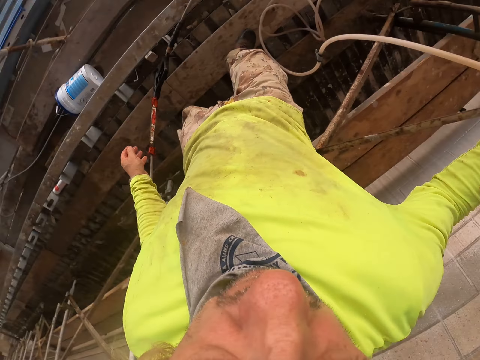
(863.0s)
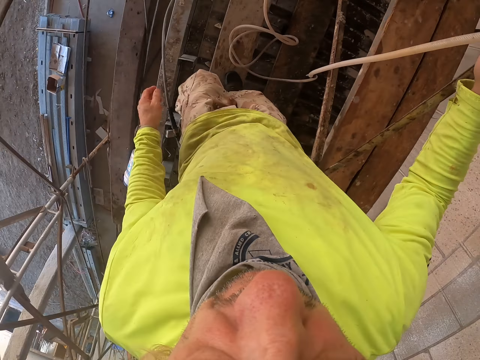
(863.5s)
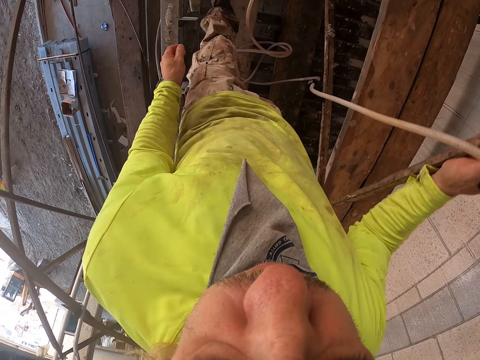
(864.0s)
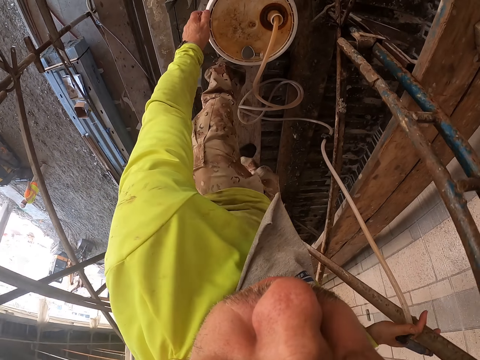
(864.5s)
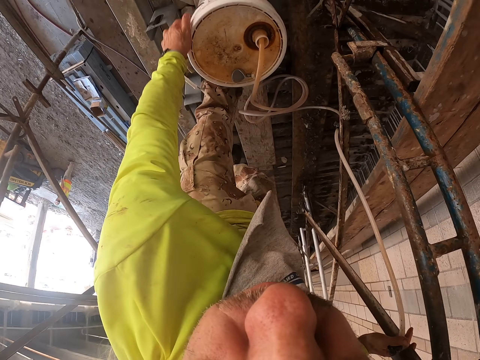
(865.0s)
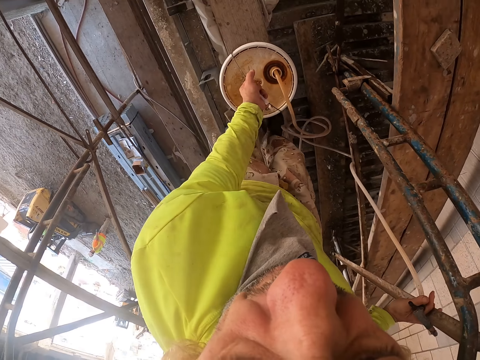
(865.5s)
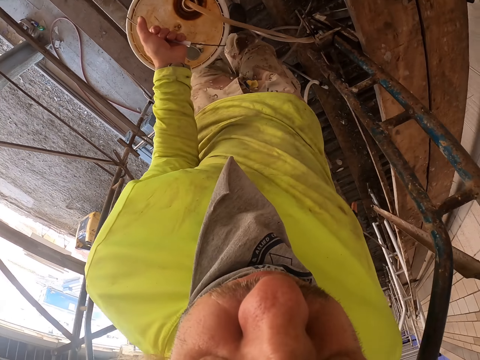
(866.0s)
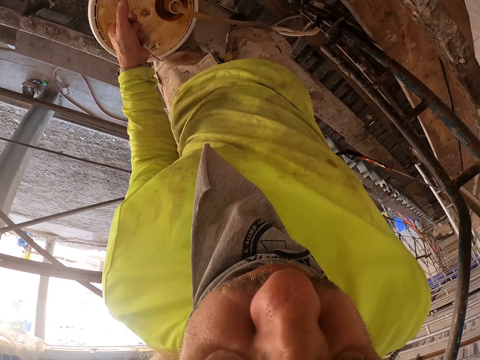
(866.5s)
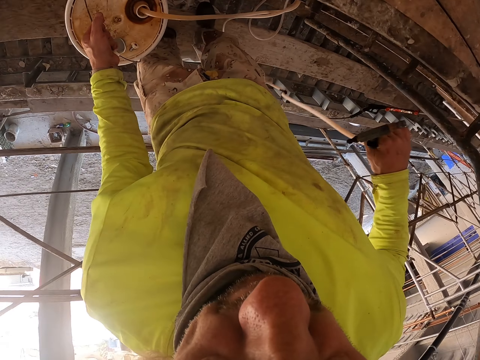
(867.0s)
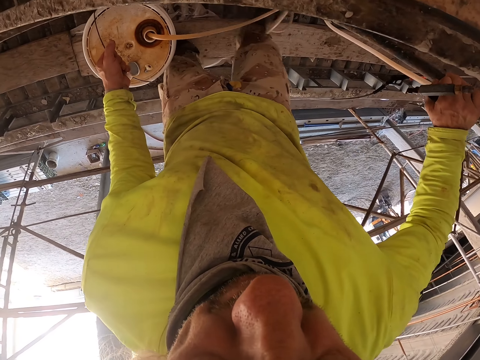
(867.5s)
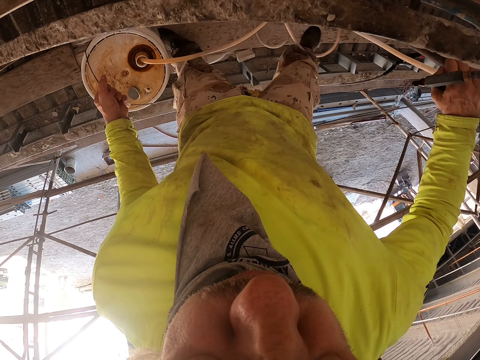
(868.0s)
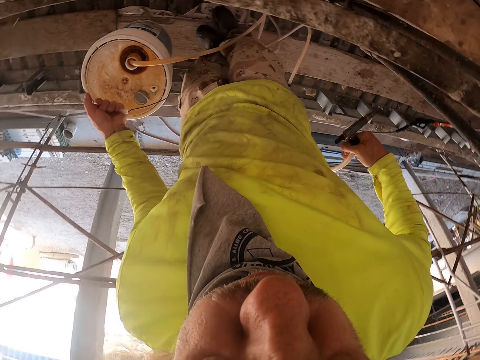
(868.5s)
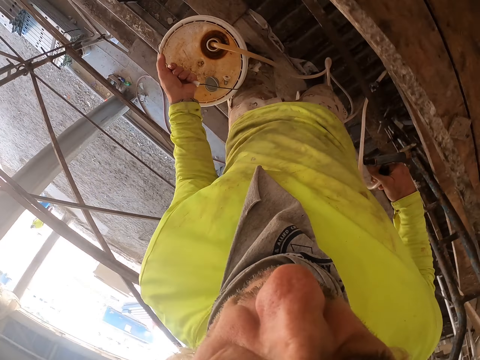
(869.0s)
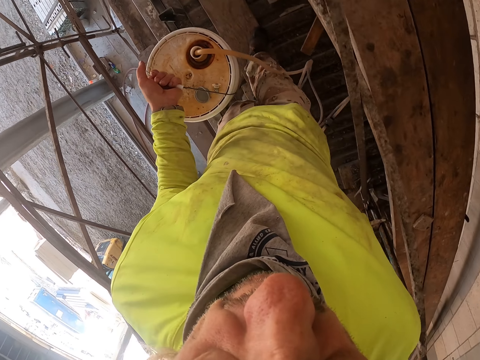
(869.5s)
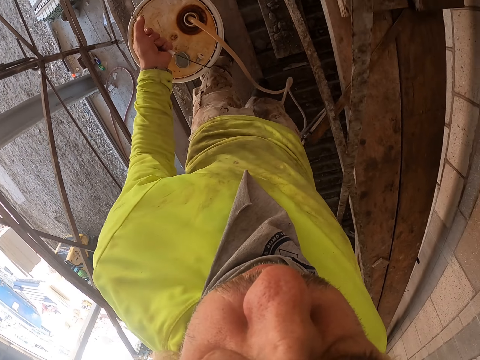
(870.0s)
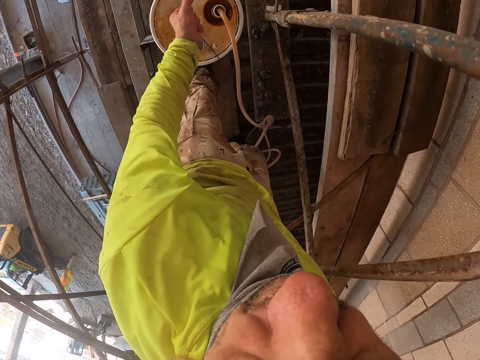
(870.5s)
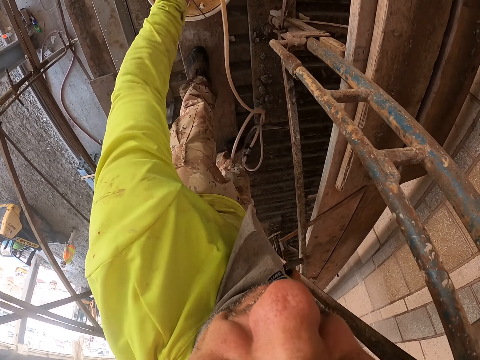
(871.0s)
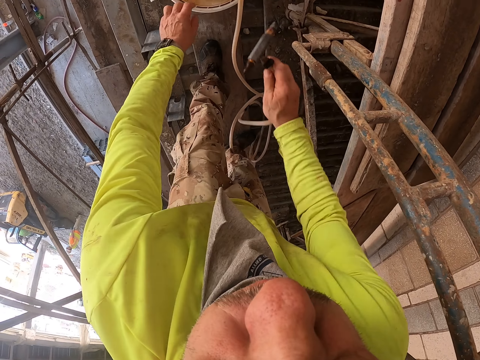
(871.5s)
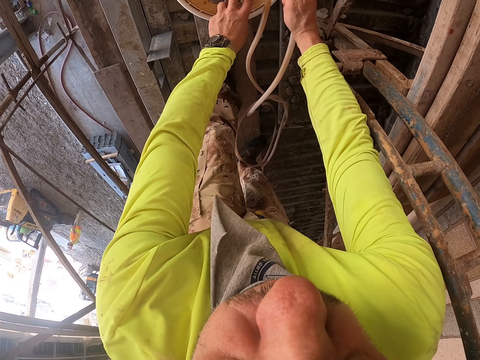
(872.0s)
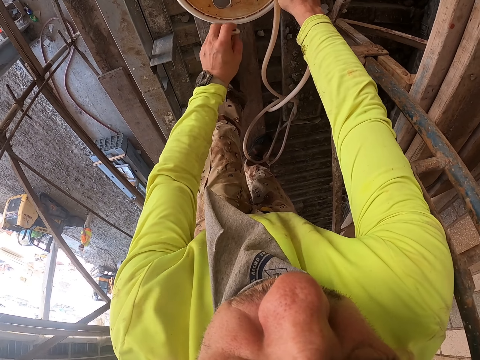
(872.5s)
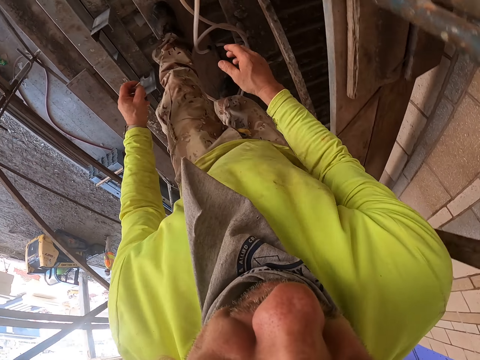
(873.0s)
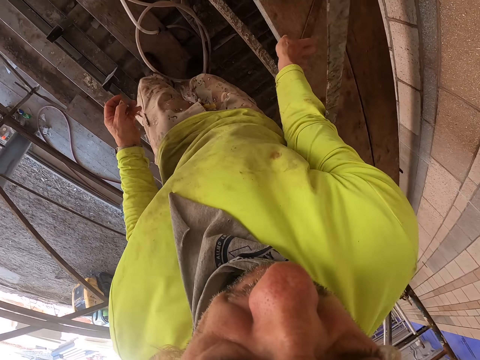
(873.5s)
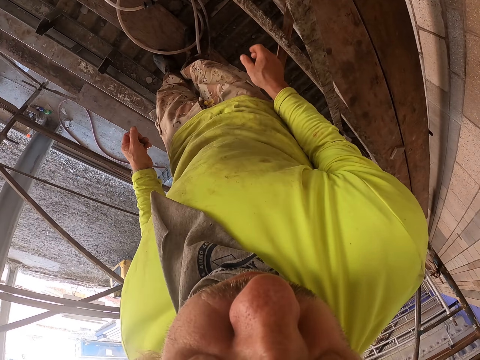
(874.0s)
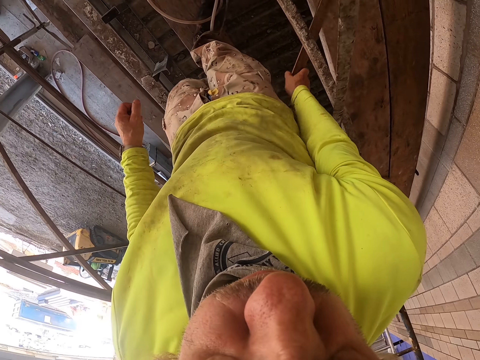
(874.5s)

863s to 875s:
The camera wearer picks the bucket with the plastic water pipes. They carry the bucket with the plastic water pipes. They put the bucket down on the scaffold. They return the bucket with the plastic water pipes.

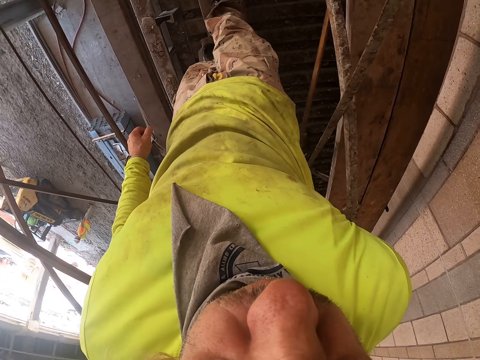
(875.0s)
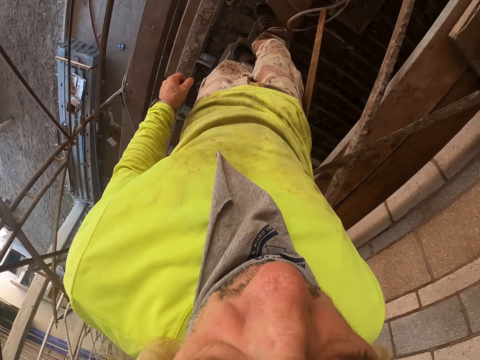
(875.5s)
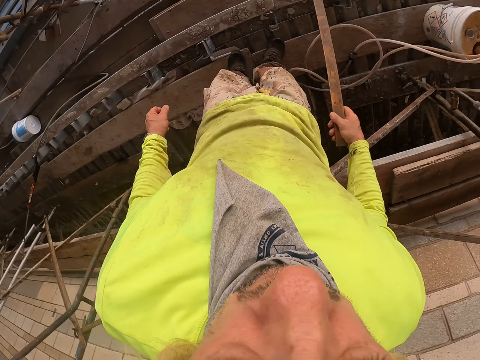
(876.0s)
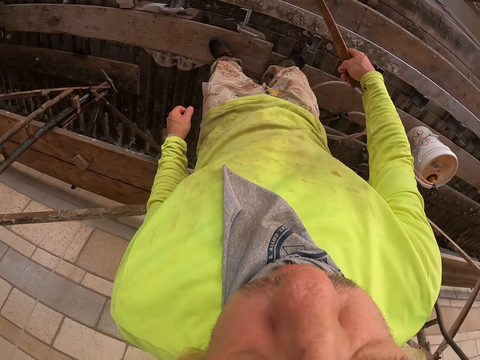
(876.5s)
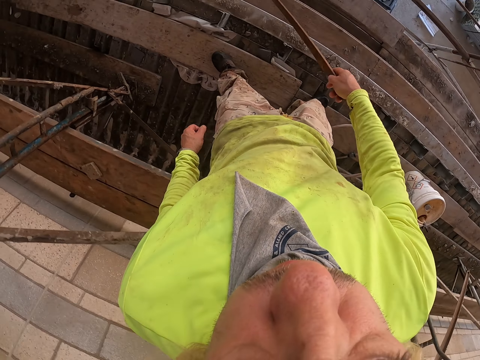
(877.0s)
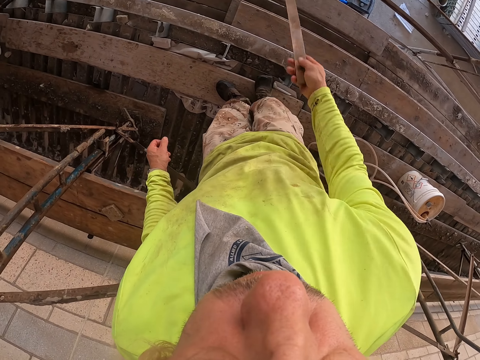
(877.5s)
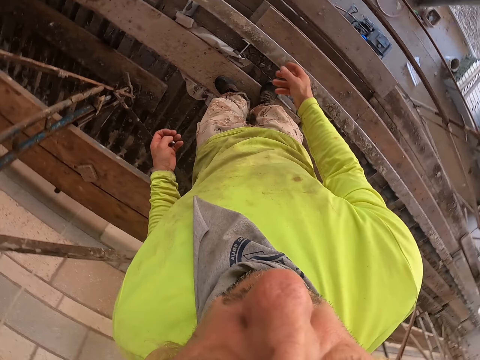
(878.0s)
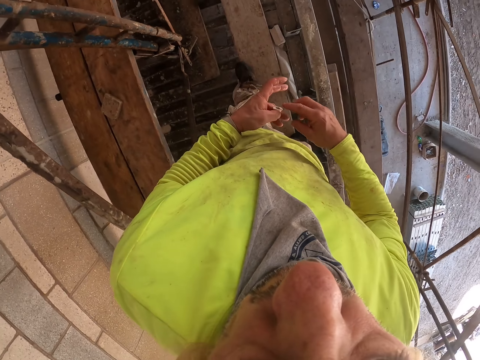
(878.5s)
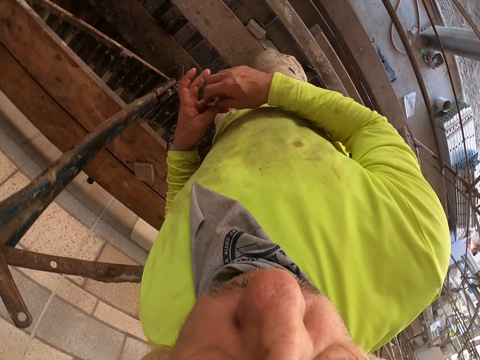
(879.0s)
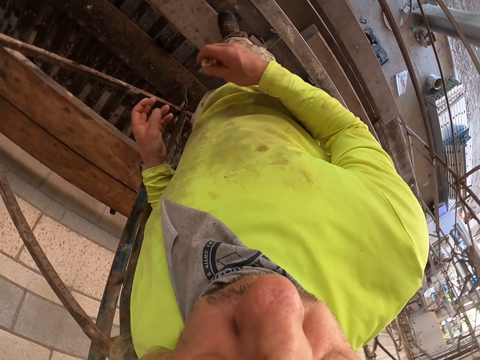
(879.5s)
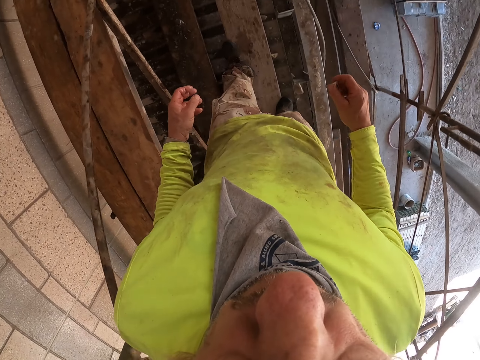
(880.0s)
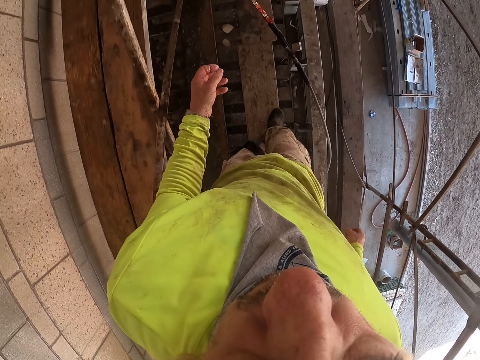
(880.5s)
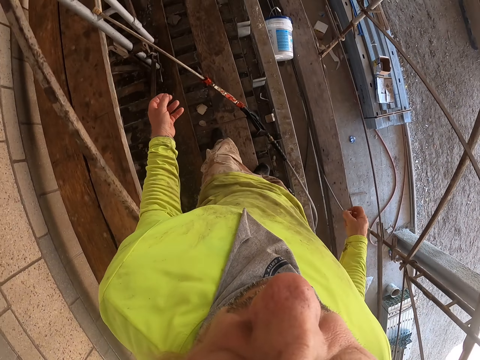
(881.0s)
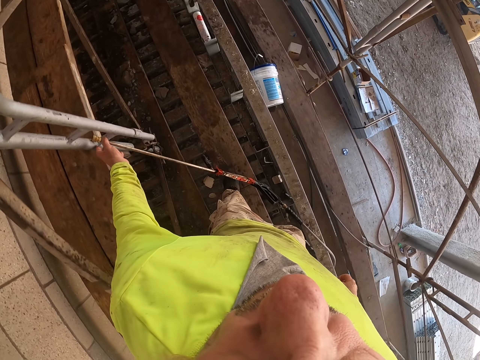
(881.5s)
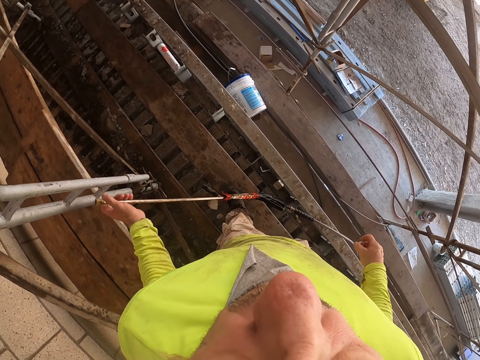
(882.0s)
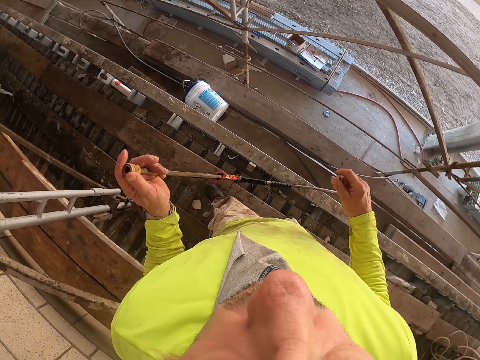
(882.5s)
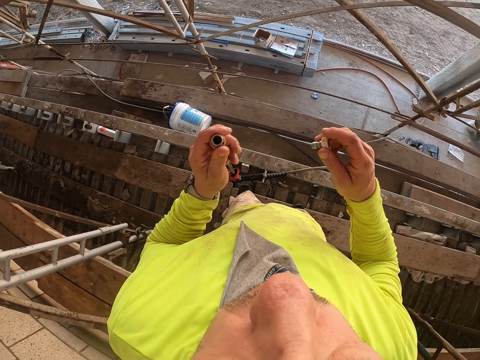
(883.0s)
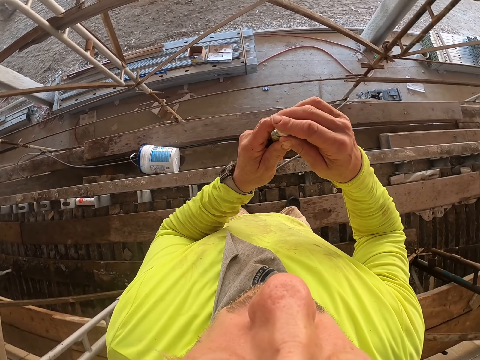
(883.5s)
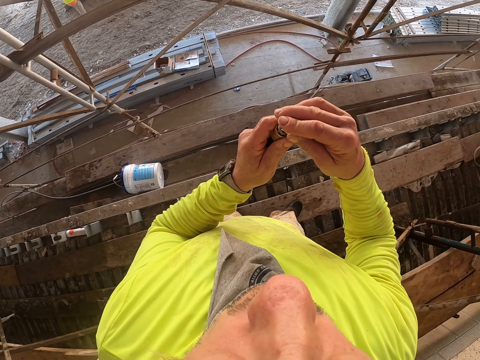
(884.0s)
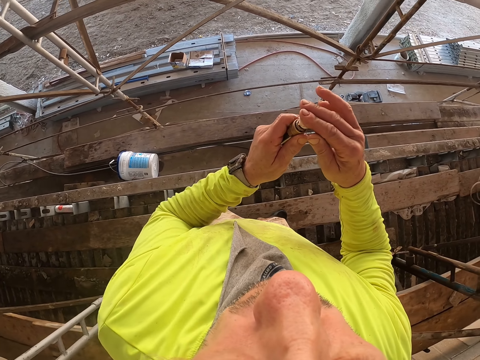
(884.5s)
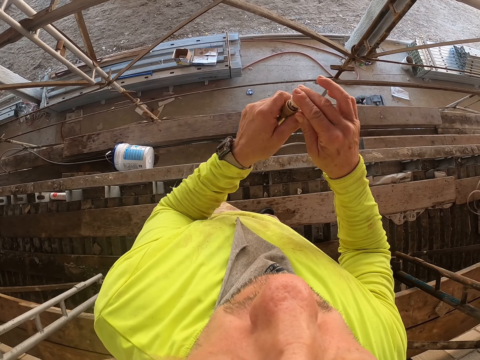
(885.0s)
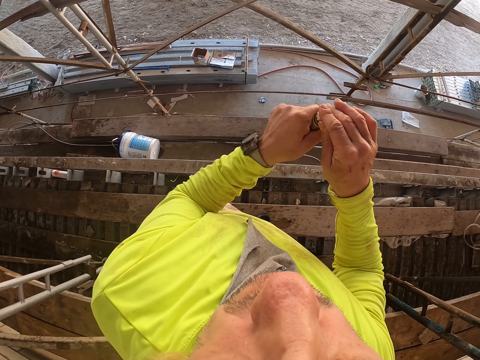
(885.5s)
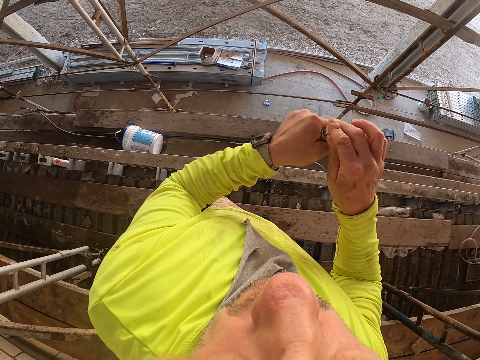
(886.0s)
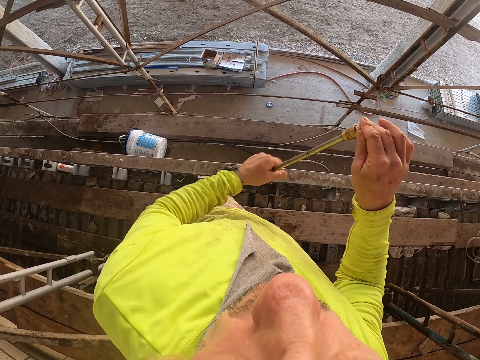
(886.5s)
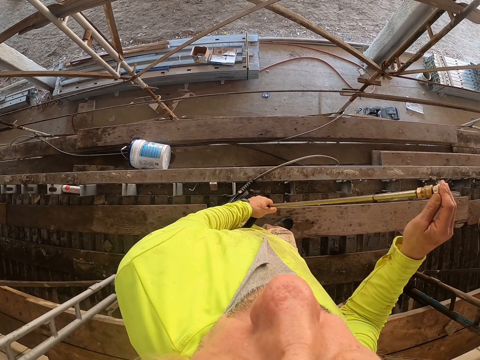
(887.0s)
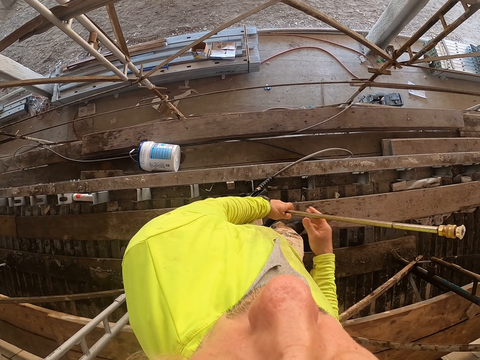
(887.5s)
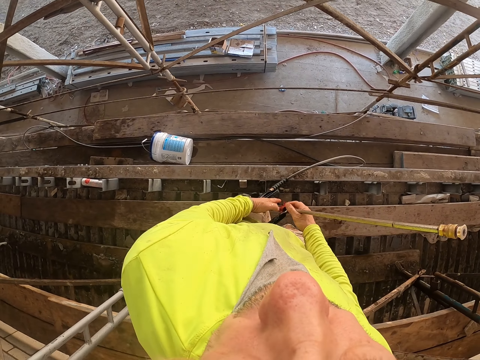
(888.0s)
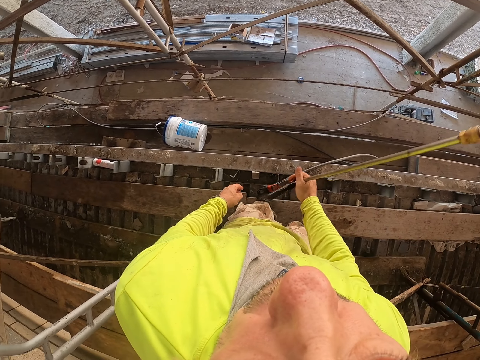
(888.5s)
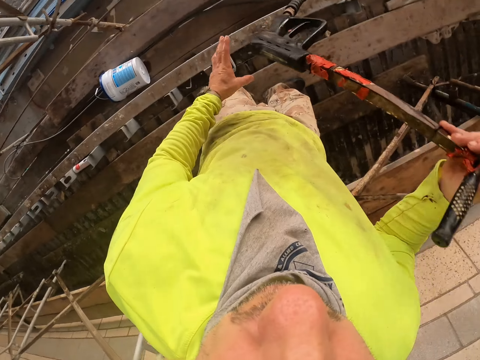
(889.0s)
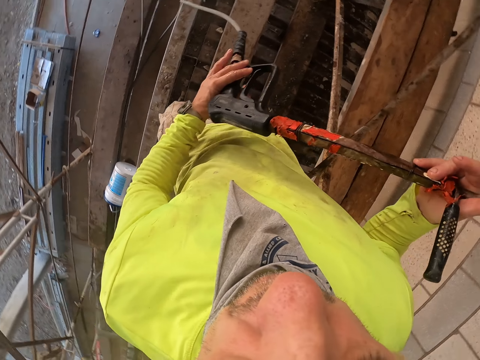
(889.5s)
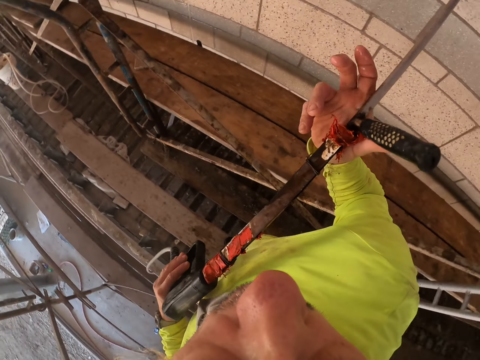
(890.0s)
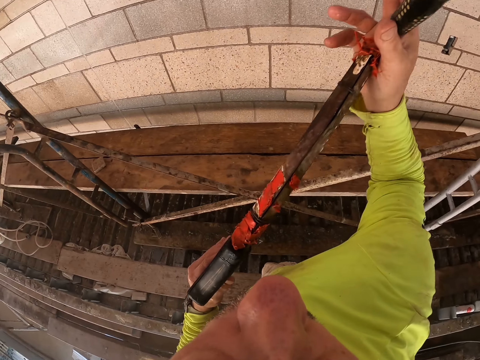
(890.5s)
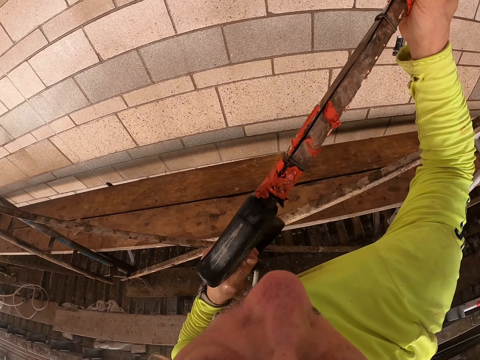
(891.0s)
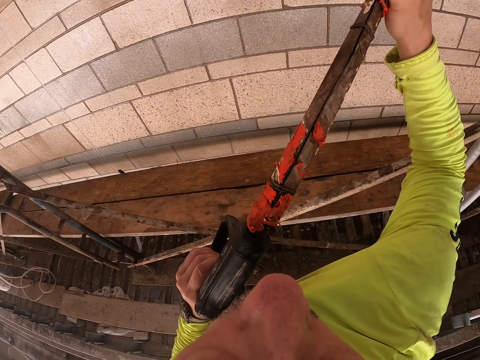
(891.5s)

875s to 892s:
The camera wearer picks a piece of wood. They throw the piece of wood on the ground. They walk towards the stirrup pump spray. They hold something. They pick the plastic water pipes. They fix a nozzle into the stirrup pump spray. They pick up the stirrup pump spray. They wash the wall.
